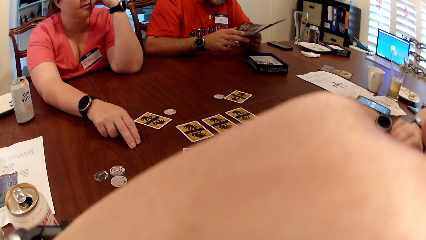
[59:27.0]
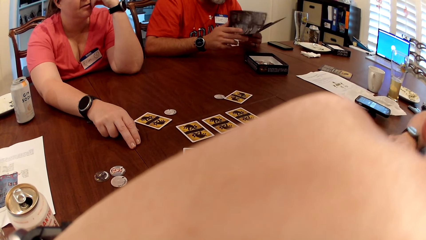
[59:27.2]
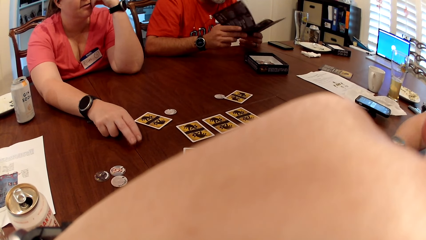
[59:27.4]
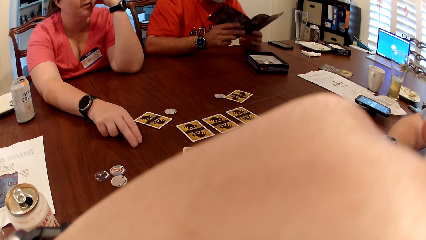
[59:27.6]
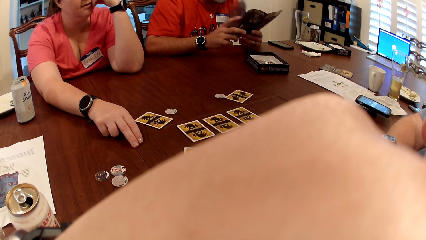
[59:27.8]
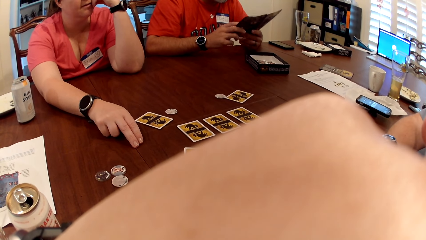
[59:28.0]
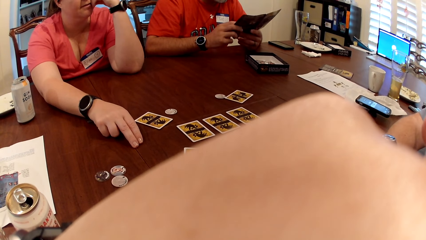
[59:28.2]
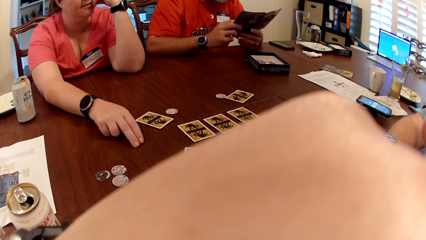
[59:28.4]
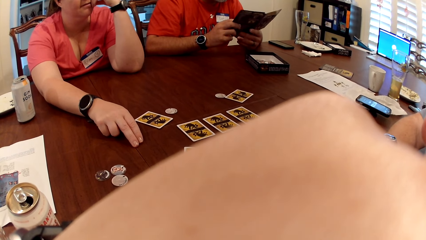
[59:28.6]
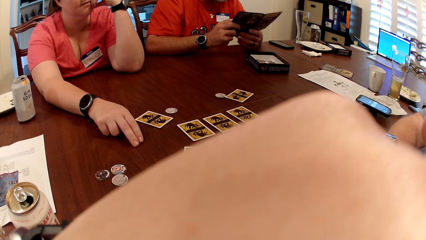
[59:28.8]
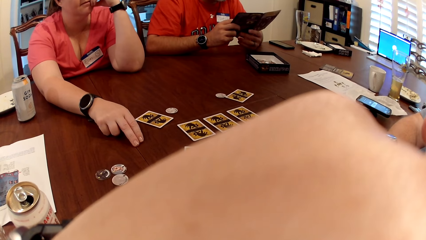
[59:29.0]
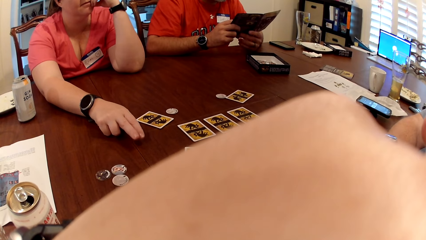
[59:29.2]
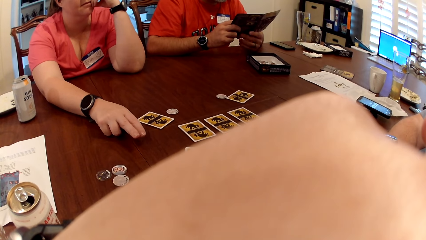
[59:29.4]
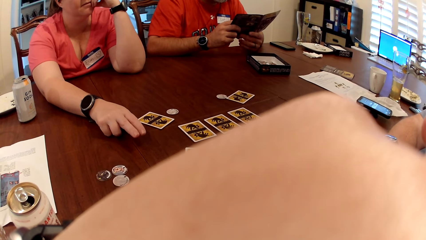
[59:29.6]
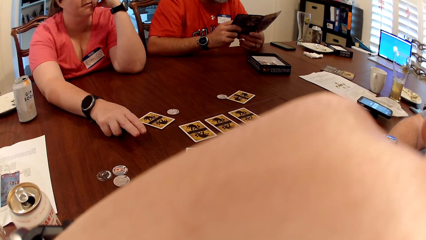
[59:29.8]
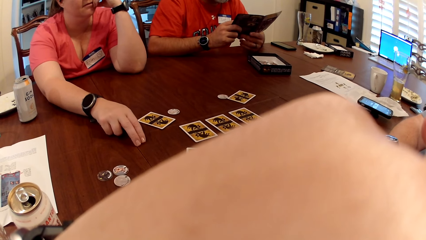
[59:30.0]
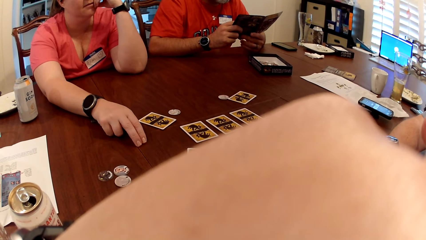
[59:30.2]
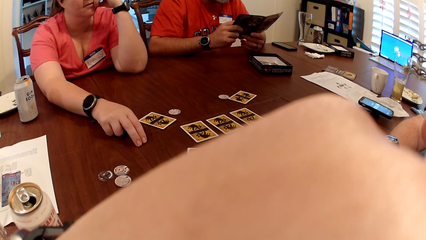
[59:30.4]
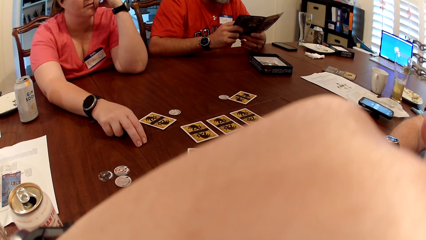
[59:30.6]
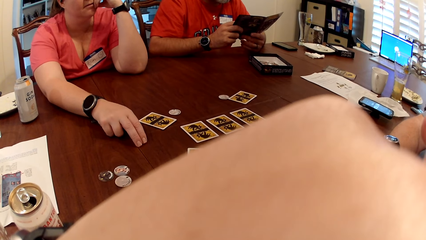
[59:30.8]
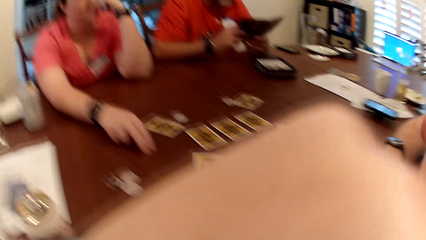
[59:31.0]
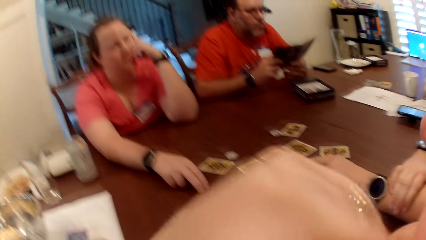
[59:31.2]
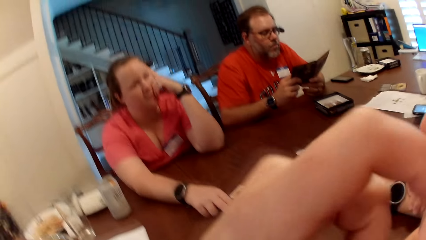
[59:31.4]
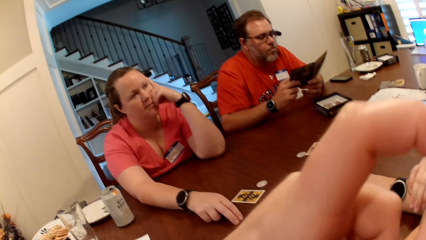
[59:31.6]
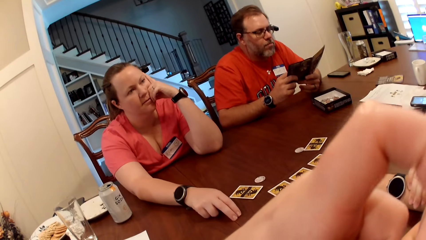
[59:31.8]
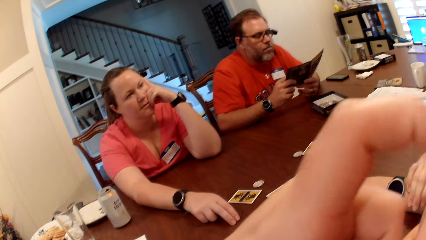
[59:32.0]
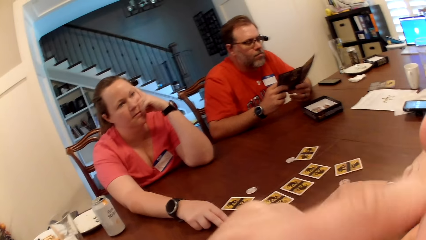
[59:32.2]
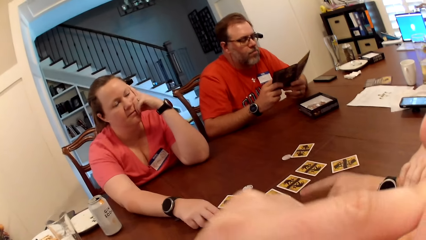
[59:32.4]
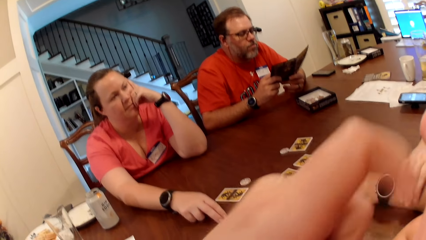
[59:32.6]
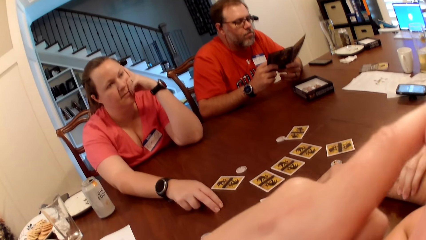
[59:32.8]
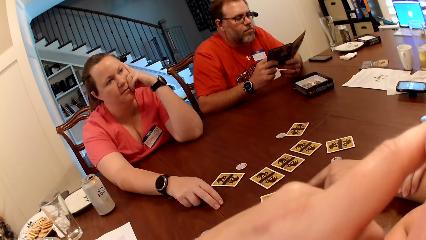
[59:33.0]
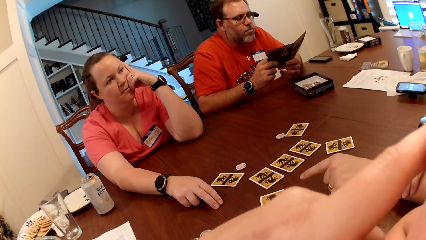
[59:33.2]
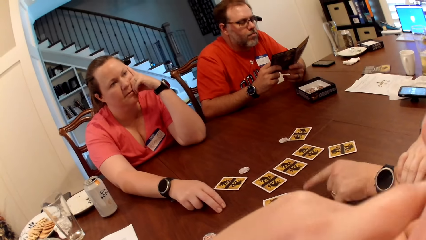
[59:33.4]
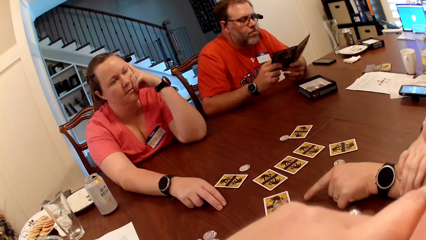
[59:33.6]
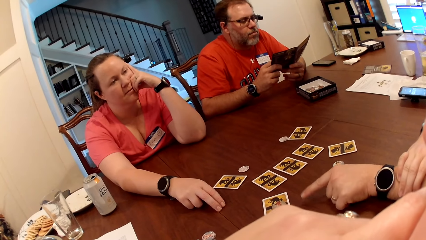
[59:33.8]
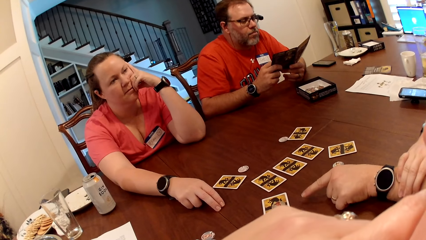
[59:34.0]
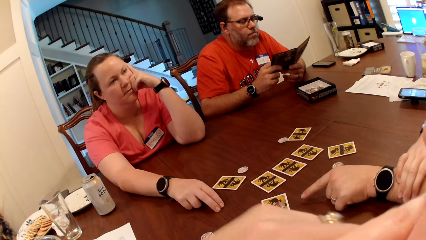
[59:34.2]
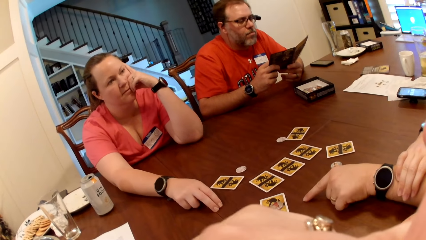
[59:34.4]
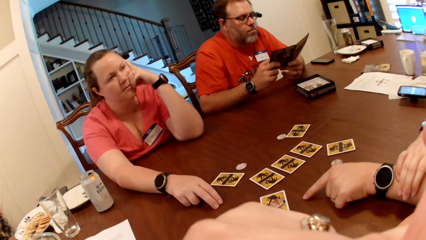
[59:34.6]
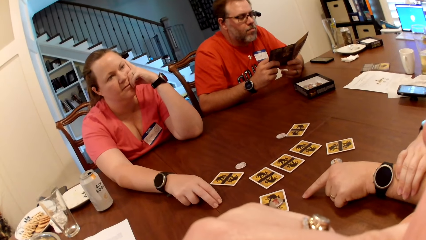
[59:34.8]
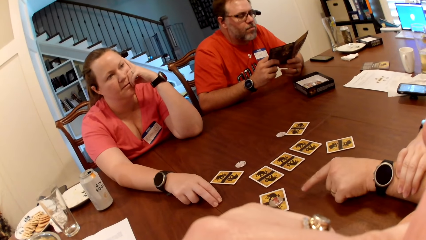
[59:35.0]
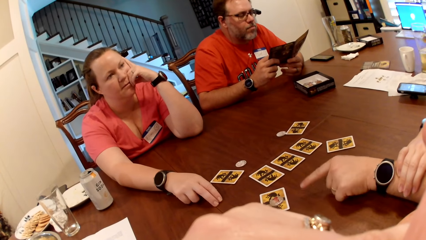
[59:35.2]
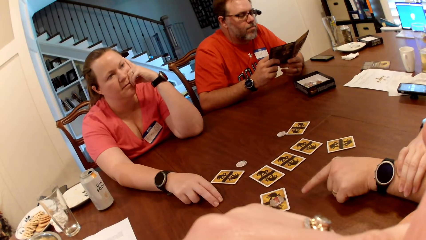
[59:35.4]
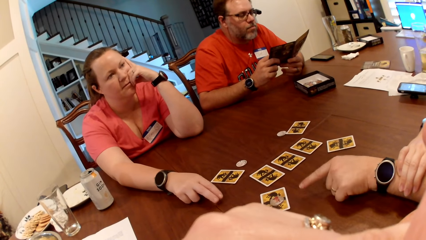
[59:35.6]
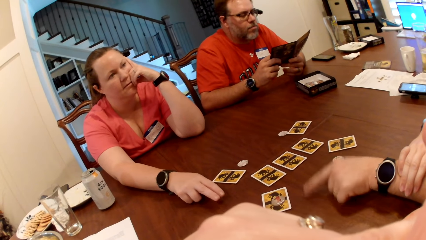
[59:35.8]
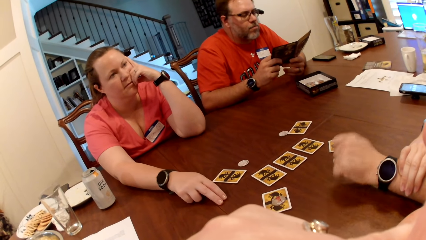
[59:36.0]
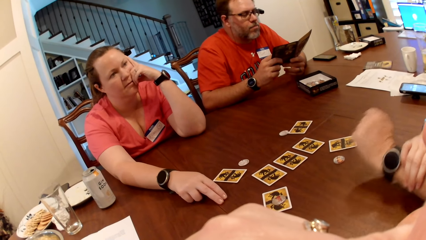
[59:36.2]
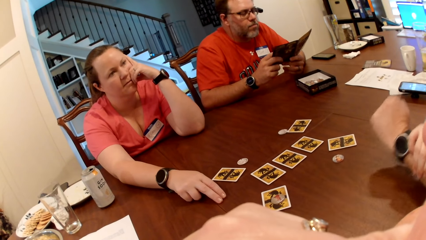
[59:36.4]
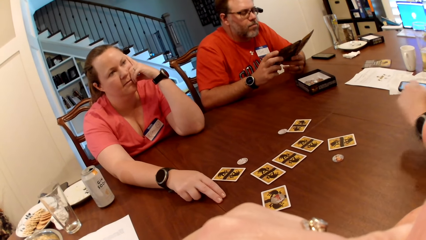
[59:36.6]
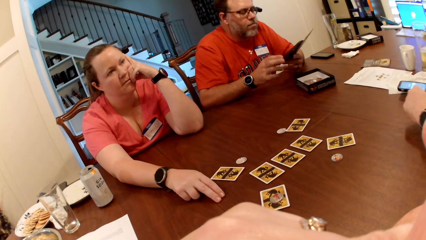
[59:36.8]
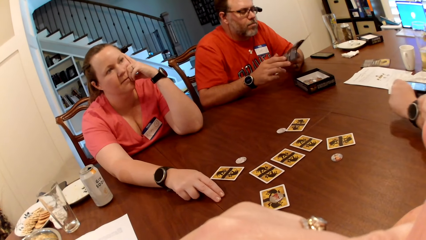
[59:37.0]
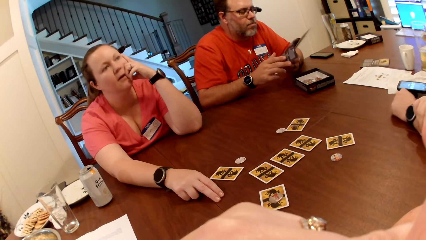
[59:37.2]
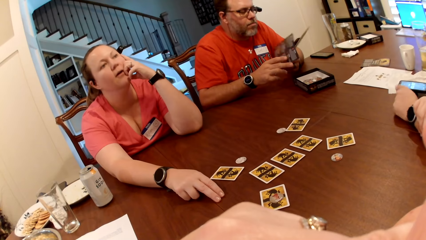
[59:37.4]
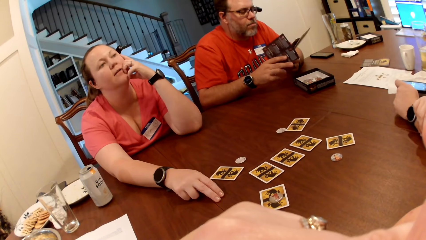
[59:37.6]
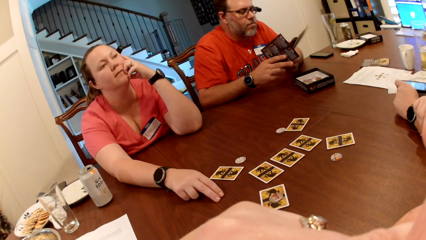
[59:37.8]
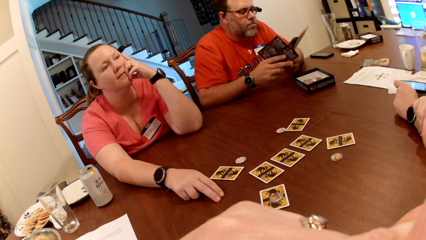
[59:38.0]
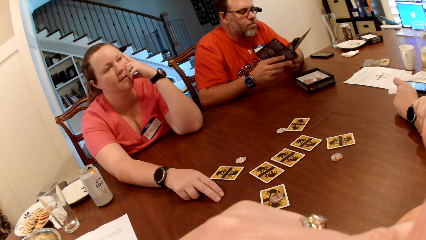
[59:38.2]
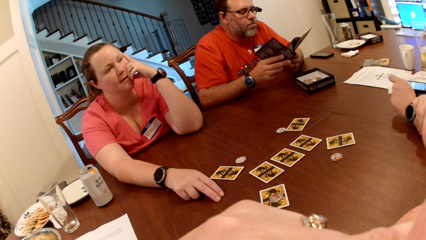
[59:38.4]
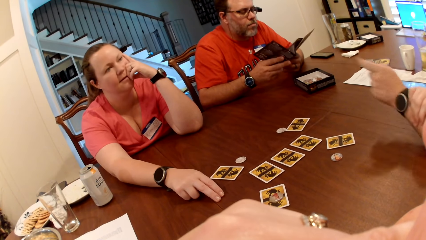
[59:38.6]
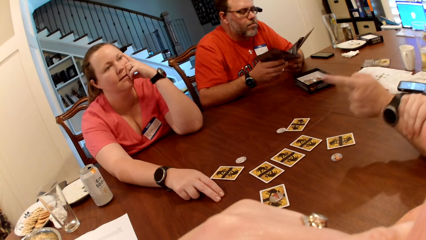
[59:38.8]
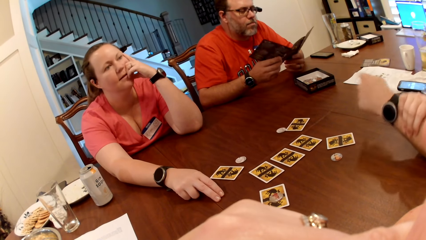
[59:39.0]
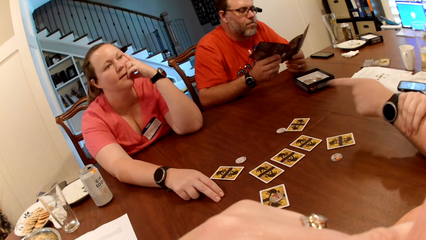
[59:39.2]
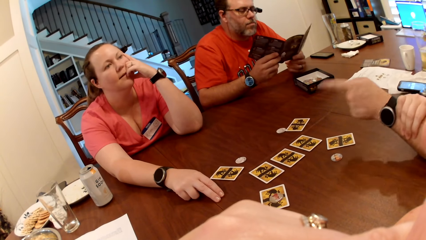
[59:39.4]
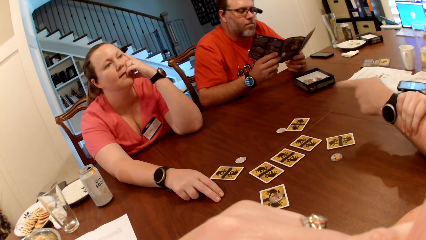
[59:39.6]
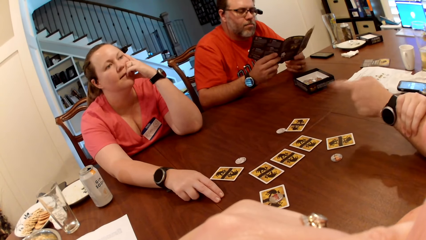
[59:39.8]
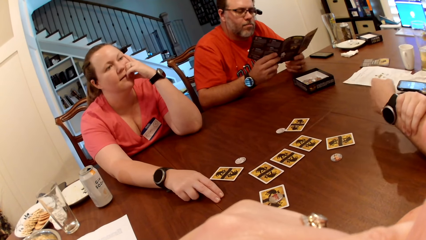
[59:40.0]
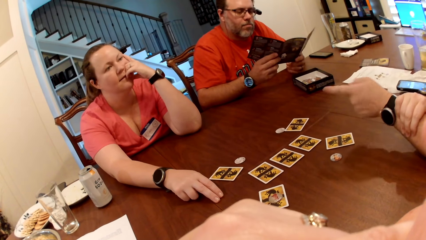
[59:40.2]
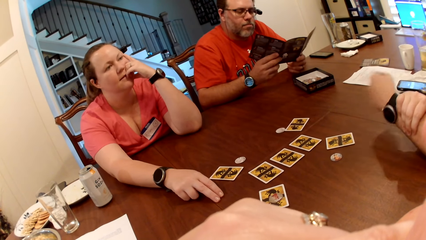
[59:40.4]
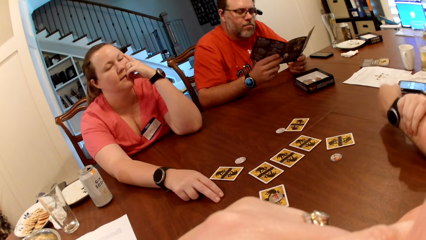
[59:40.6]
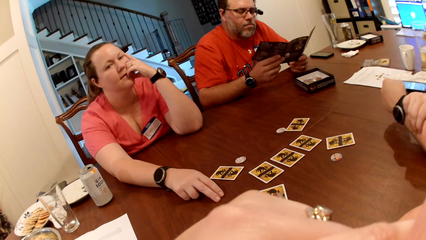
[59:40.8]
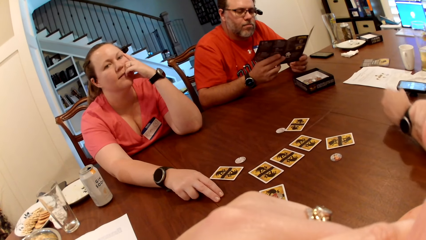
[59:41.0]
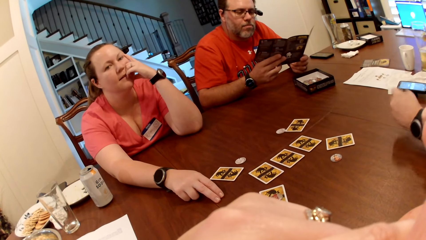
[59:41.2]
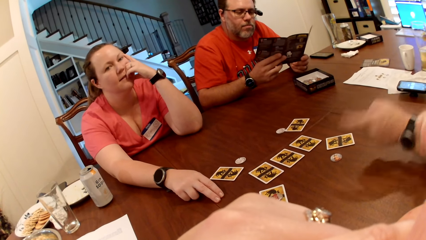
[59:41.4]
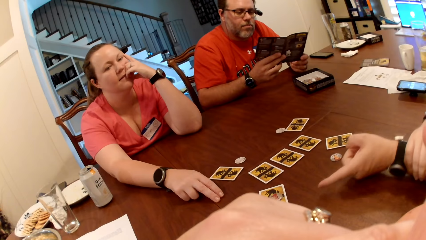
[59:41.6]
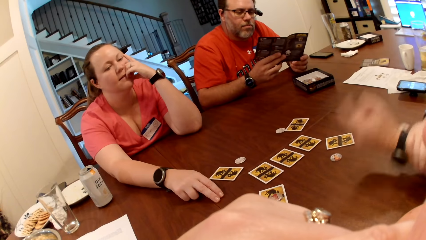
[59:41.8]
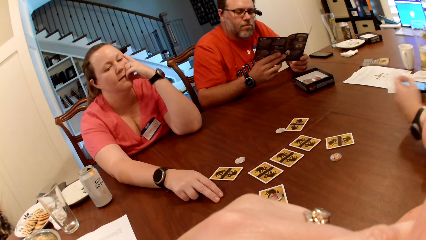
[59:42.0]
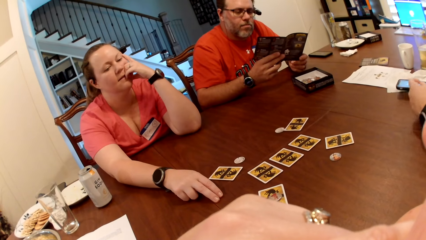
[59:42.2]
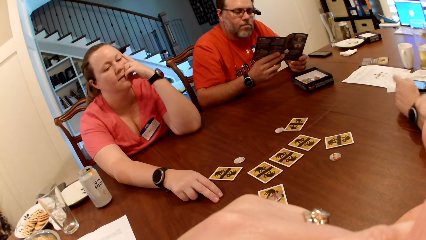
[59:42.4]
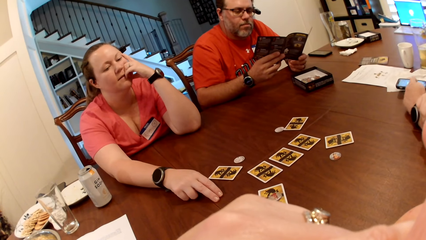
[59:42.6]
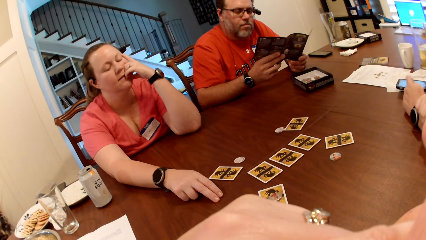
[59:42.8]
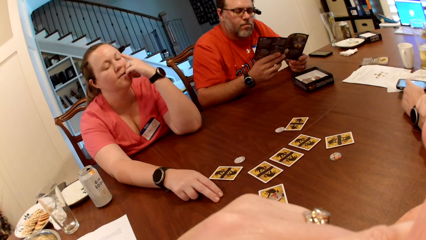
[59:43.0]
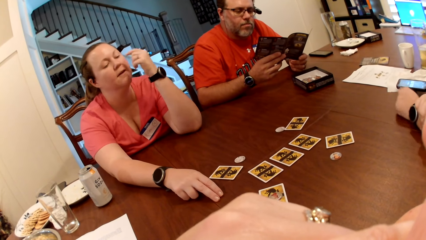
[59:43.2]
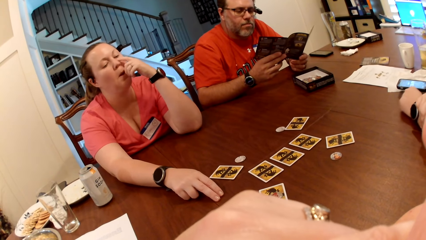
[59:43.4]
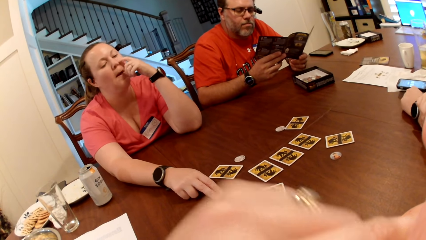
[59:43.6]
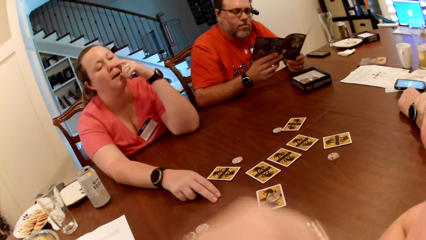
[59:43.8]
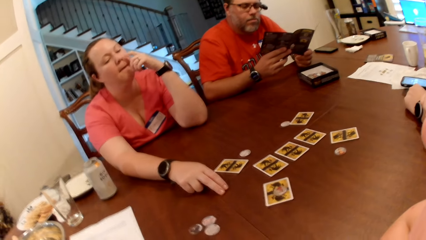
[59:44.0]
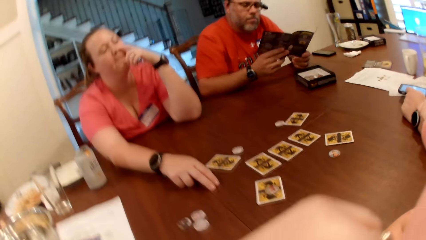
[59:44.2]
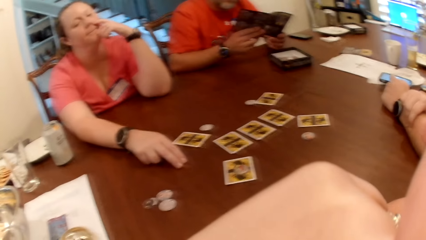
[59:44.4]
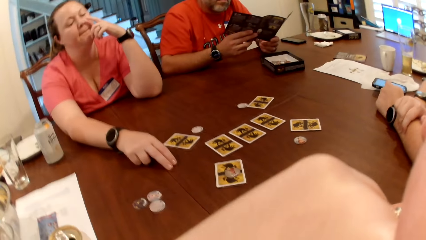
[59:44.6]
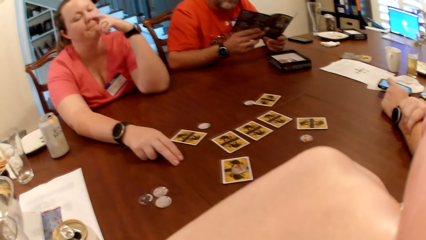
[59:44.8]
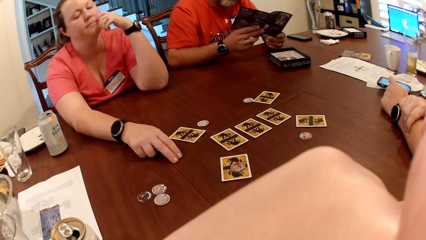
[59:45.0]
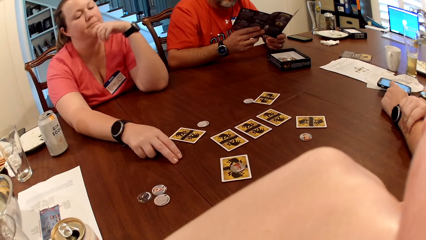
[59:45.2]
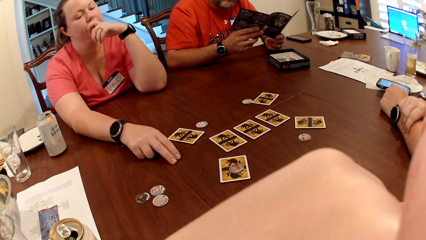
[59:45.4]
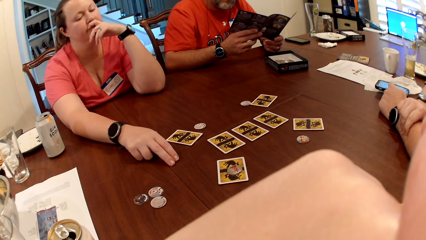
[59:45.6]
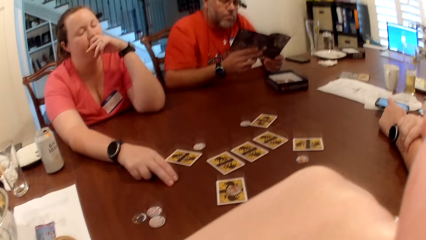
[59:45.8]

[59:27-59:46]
The camera wearer touches the lips with a finger. A man taps the table with his finger. The camera wearer stares at the table.
